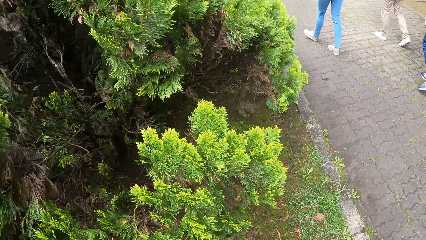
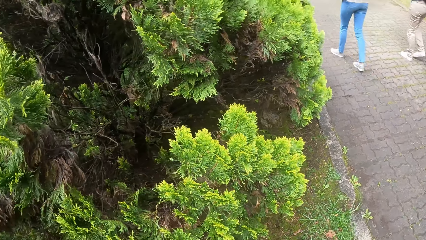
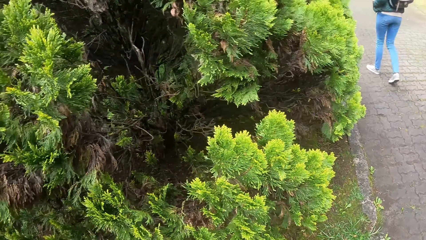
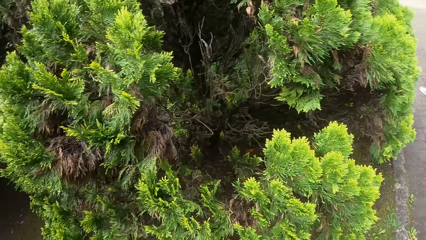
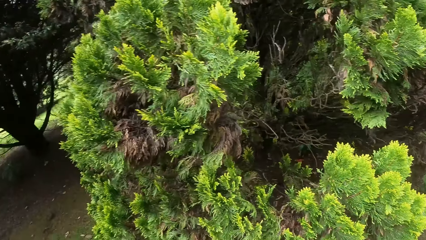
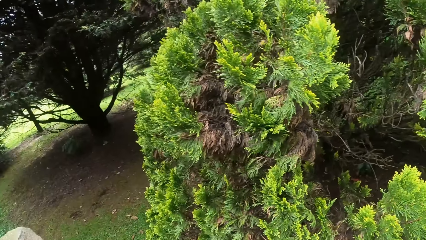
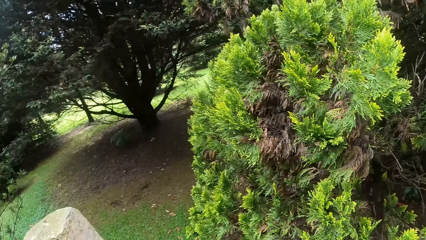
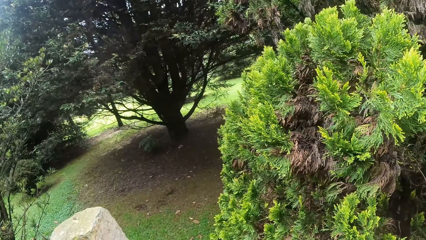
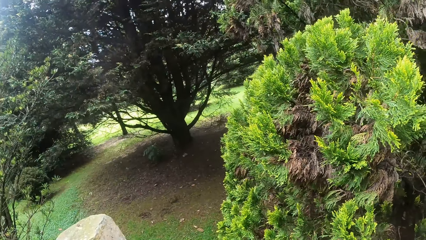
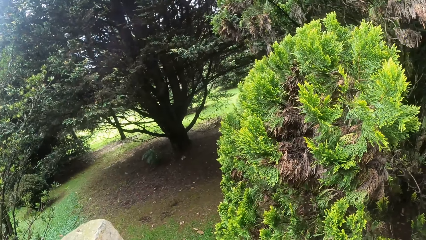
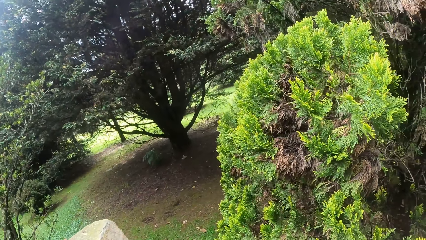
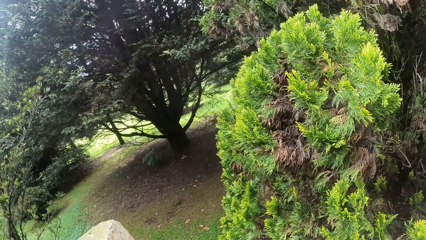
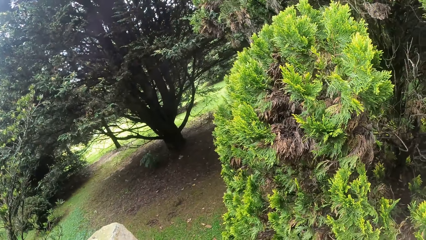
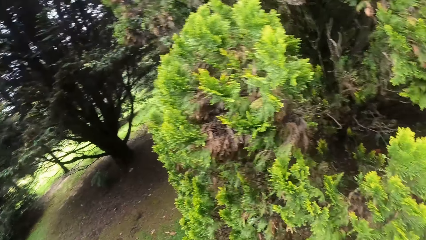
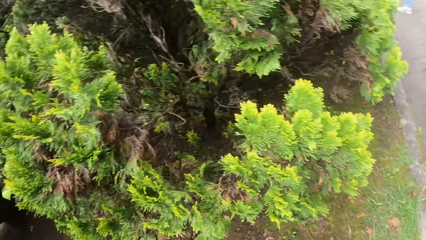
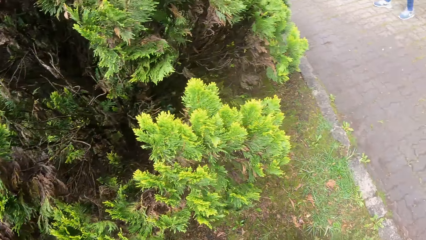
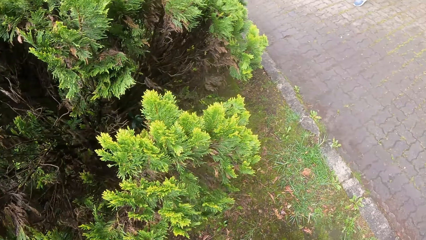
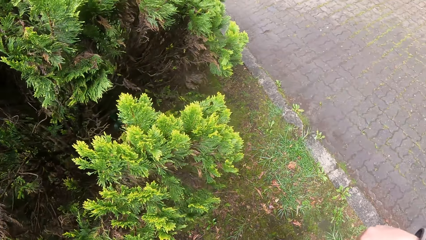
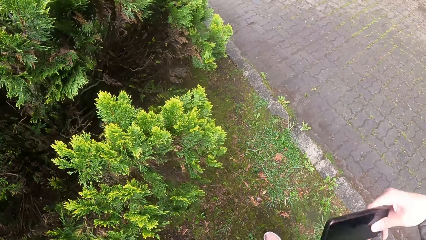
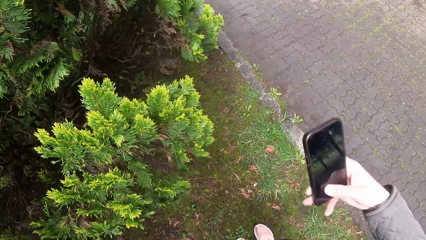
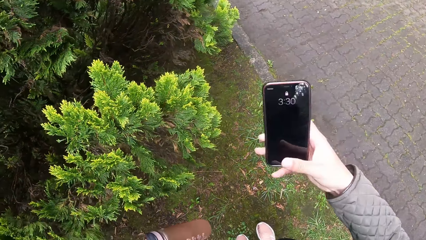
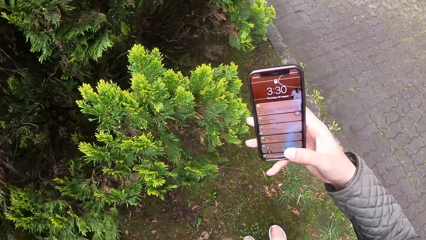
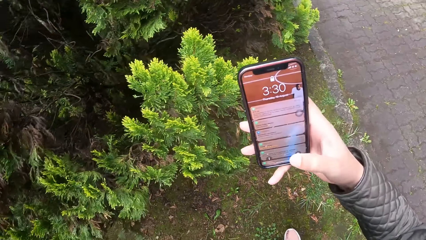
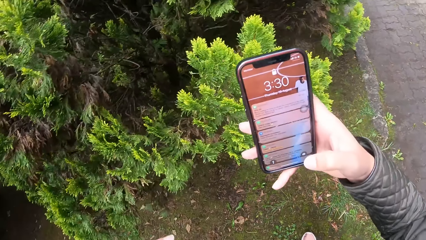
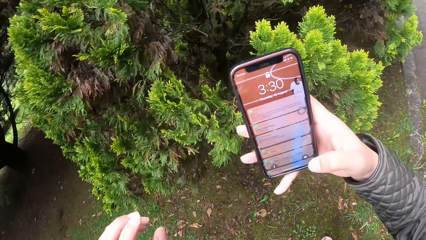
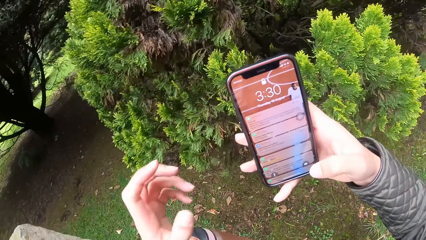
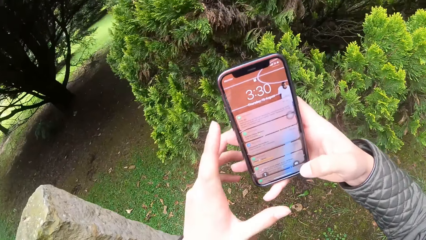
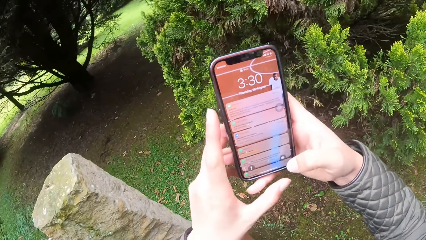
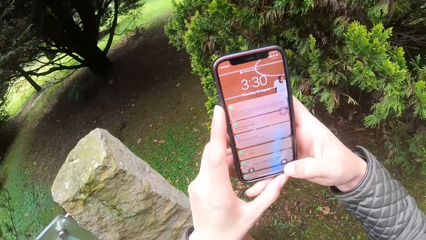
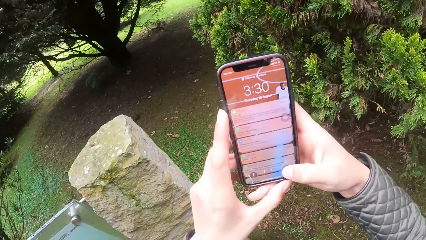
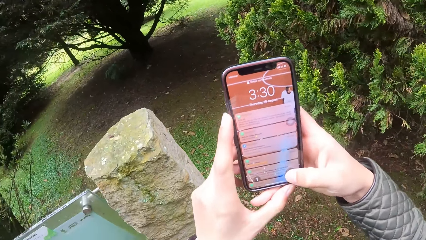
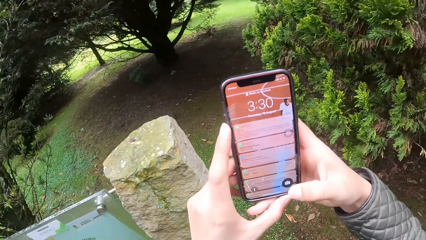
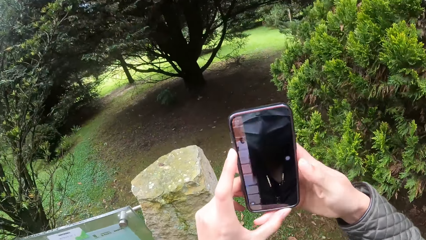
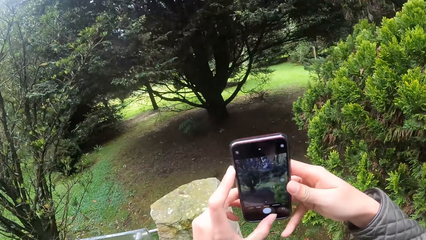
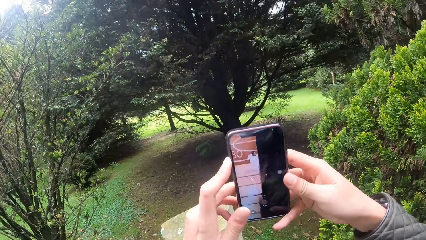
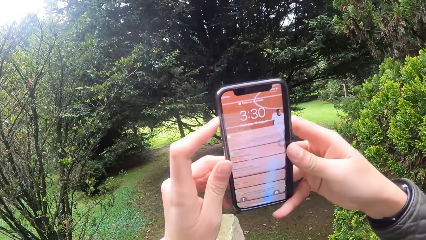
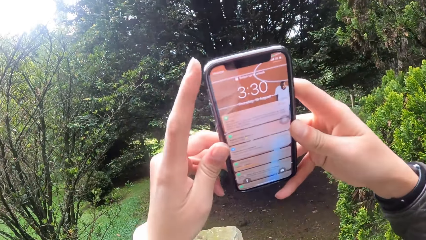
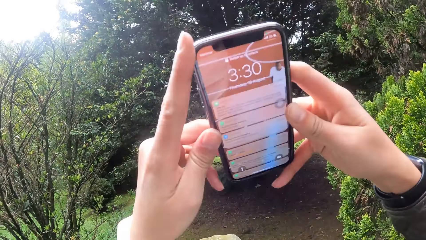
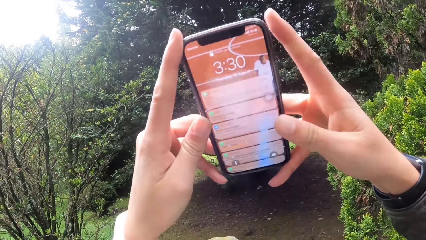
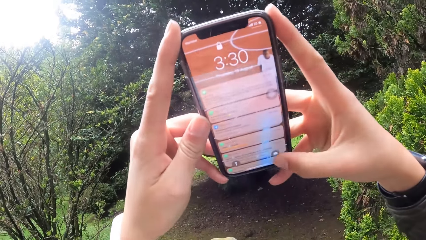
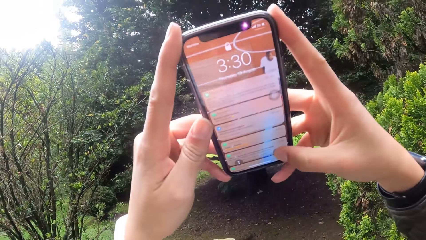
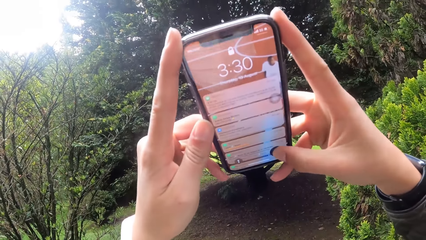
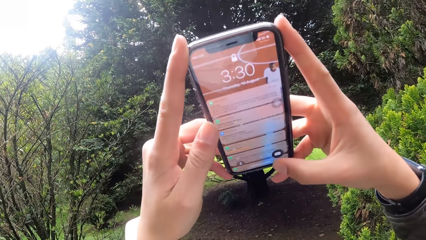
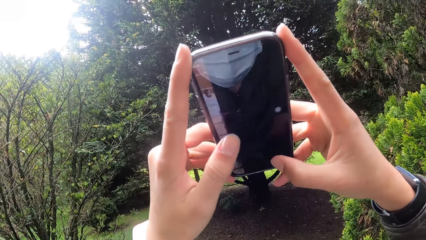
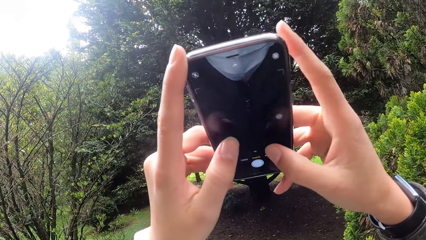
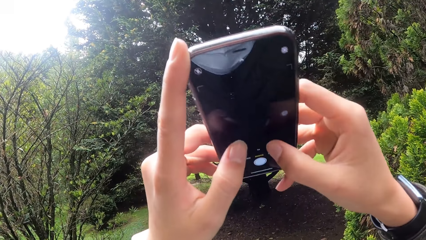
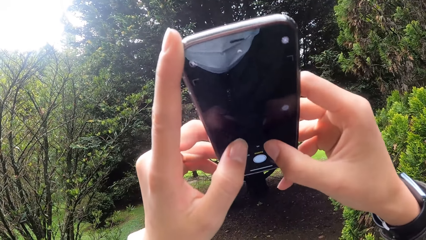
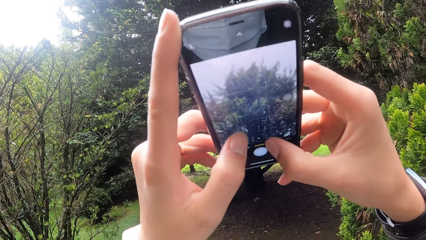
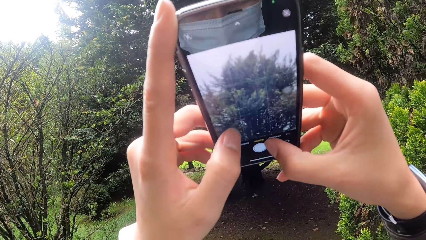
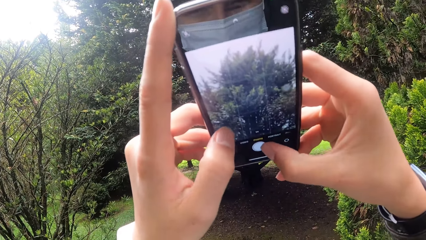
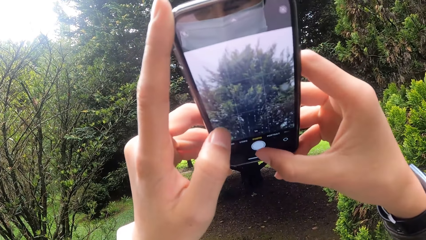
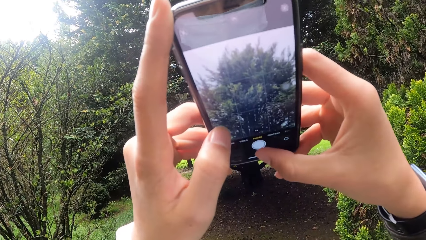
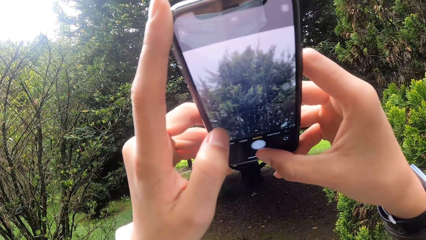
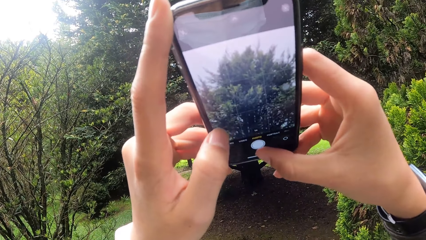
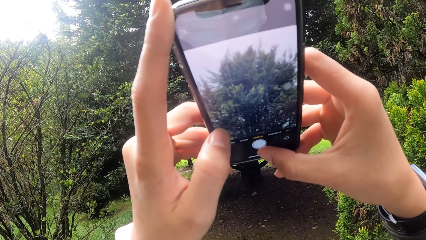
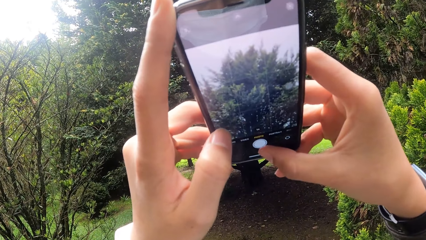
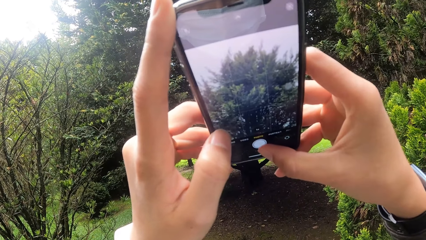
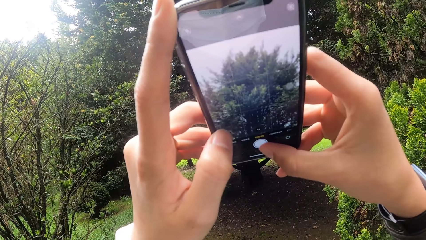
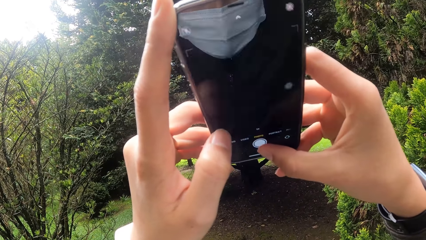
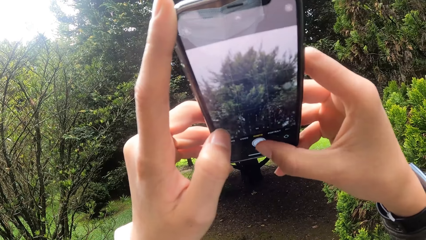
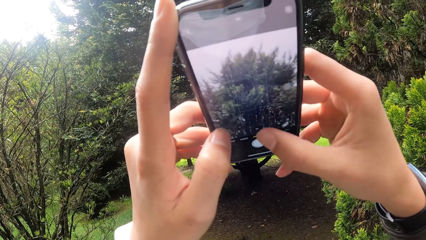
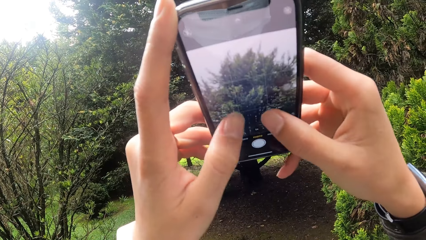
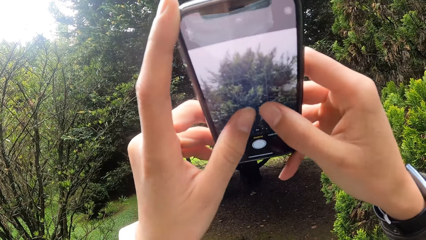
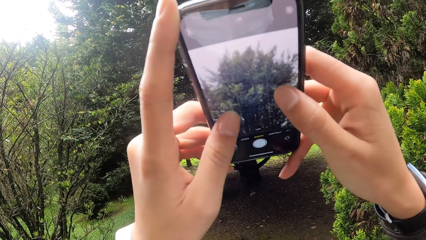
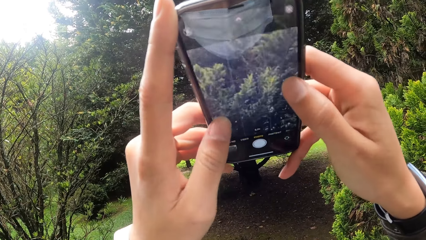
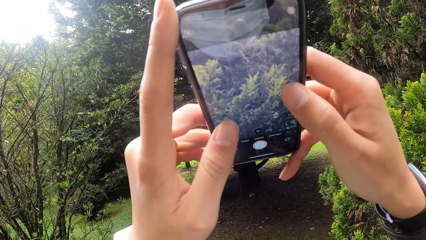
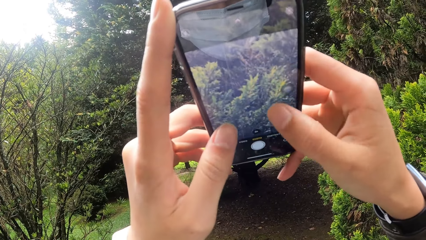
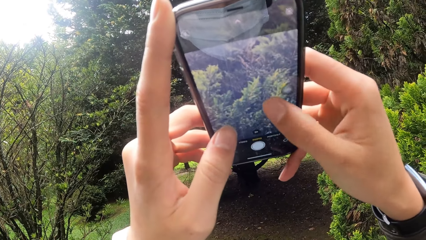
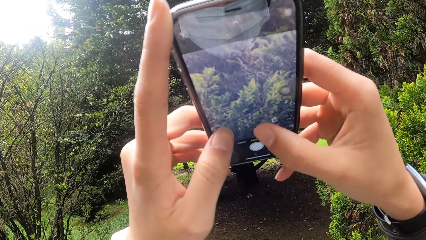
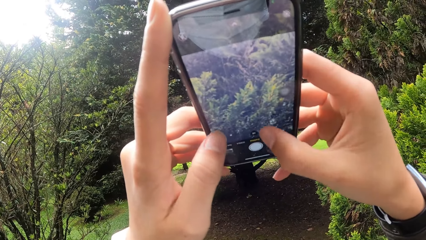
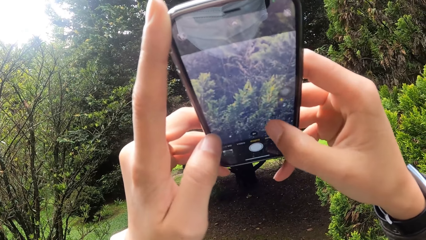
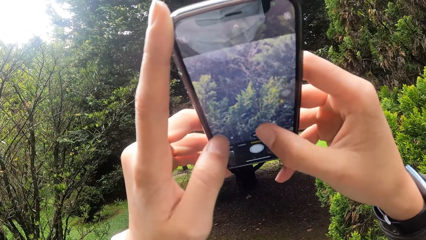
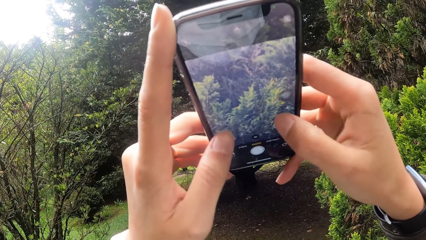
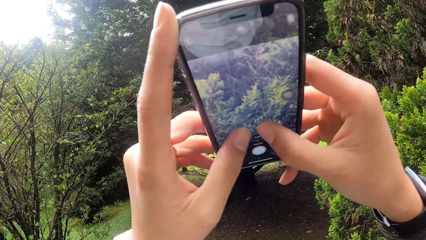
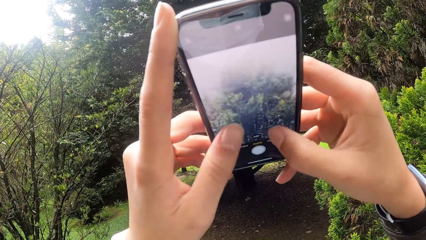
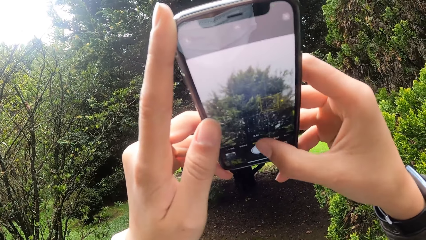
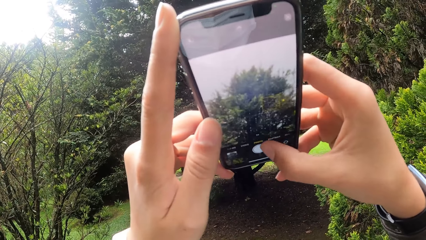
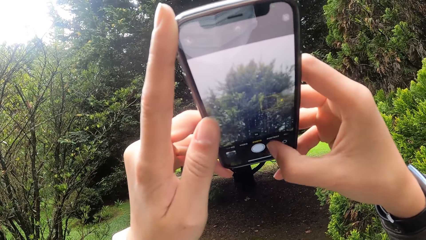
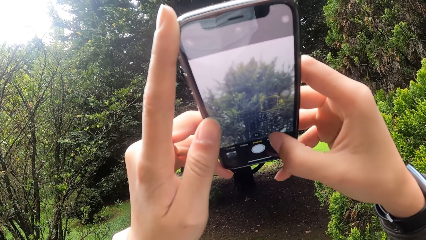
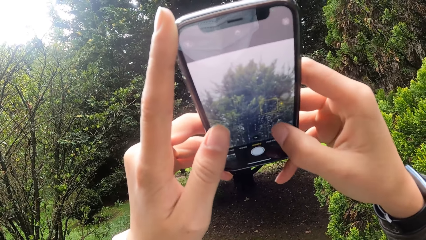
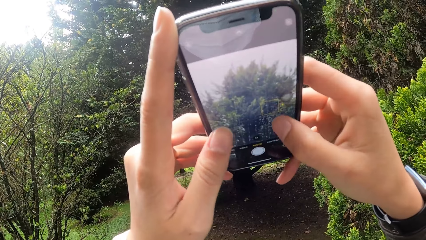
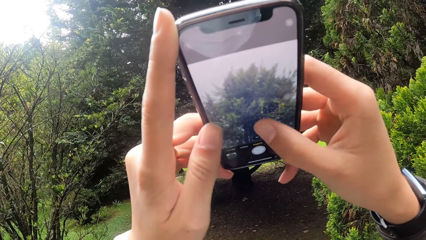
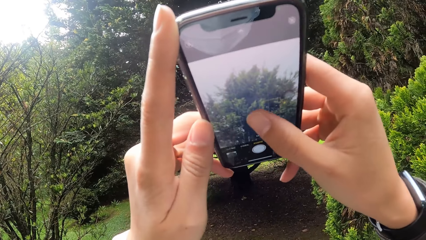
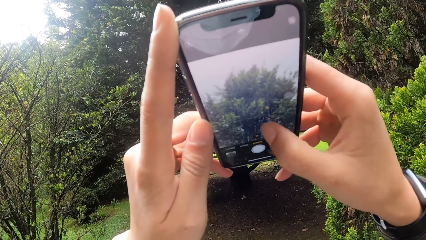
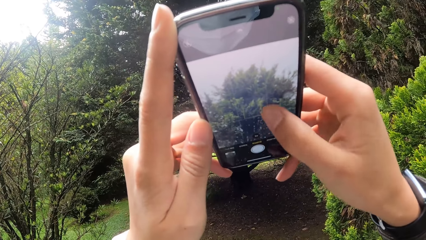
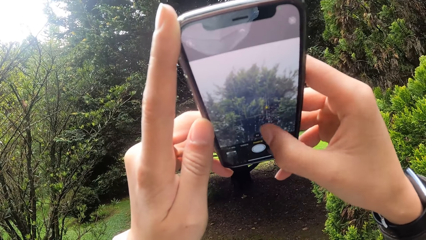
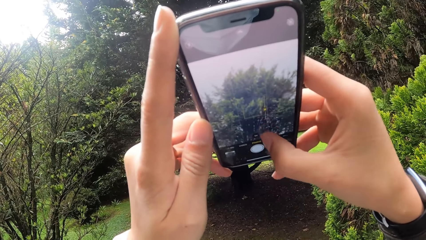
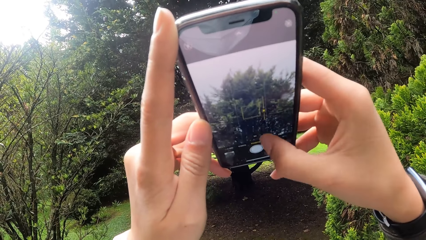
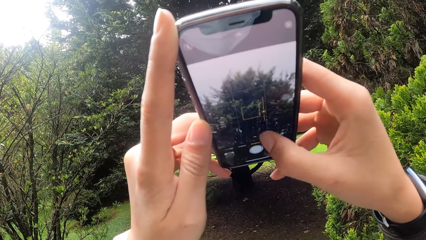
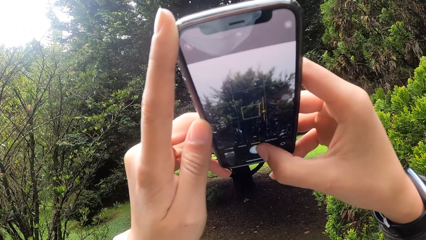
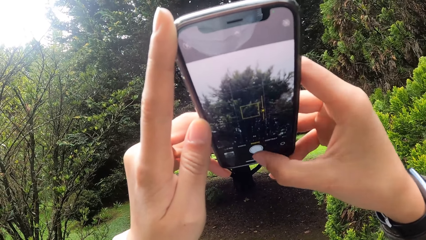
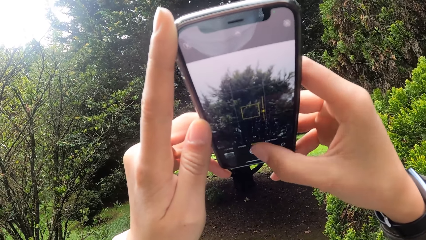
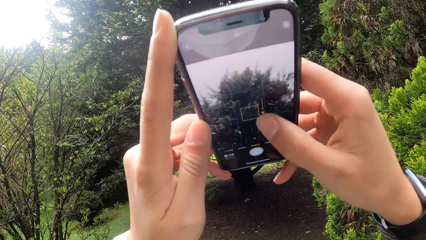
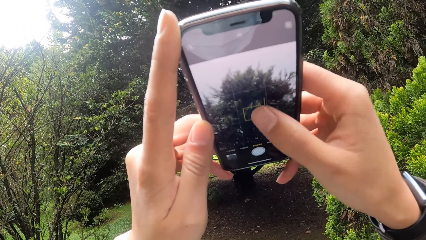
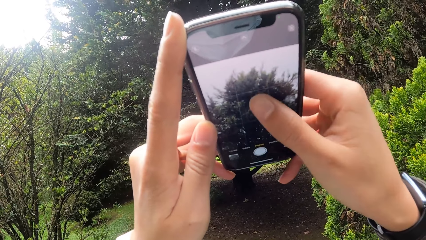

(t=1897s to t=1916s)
The camera wearer looks around. She holds a phone in her right hand. She touches the phone in her right hand with her left hand. She operates the phone. She takes a picture of a vegetation with the phone in her hands. She zooms in the picture on the phone in her hands with both hands. She zooms out the picture on the phone in her hands with both hands. She operates the phone in her hands with her right hand.
